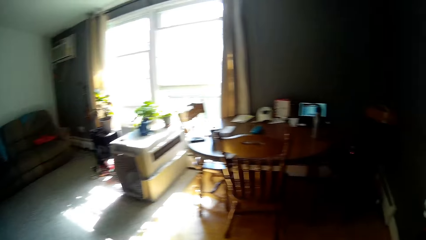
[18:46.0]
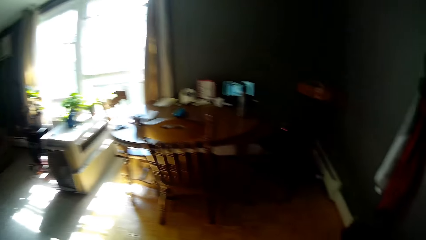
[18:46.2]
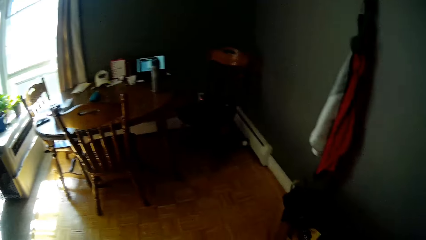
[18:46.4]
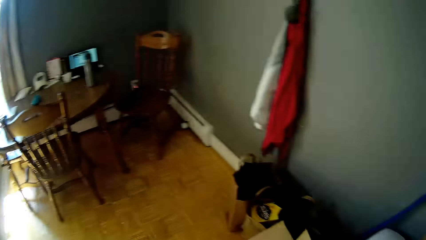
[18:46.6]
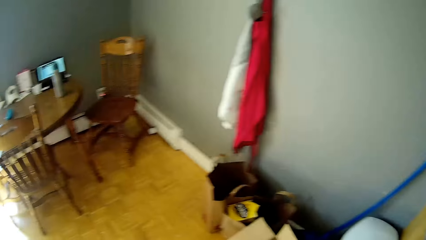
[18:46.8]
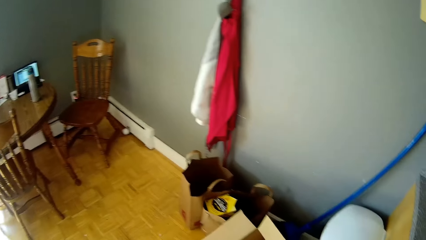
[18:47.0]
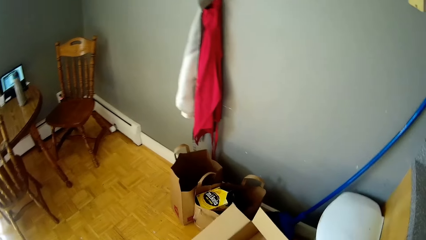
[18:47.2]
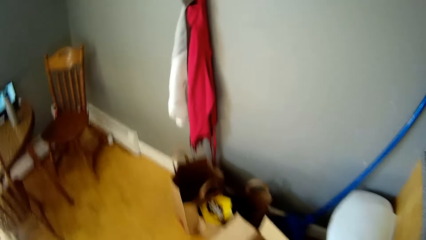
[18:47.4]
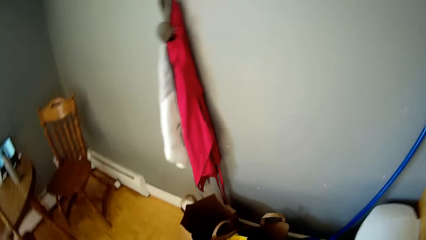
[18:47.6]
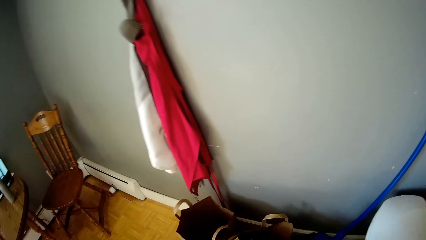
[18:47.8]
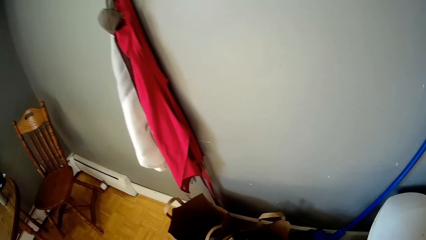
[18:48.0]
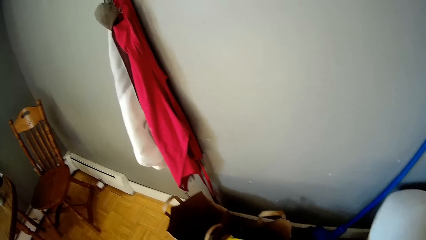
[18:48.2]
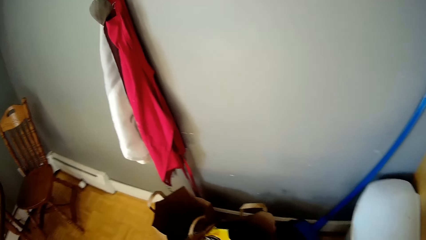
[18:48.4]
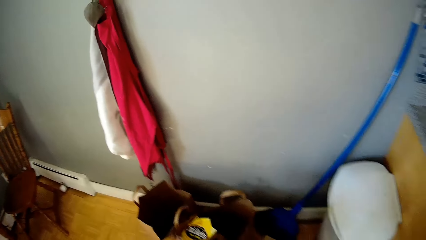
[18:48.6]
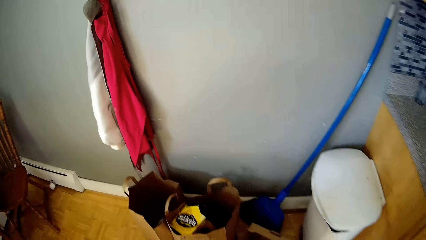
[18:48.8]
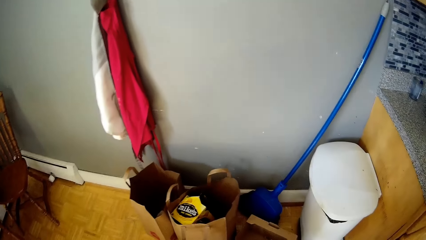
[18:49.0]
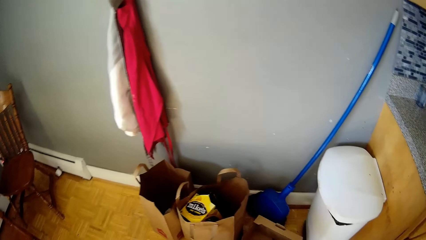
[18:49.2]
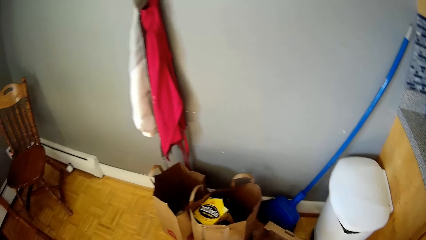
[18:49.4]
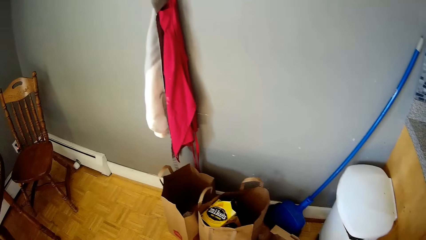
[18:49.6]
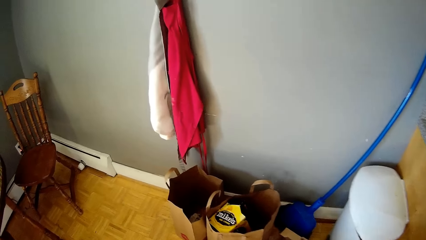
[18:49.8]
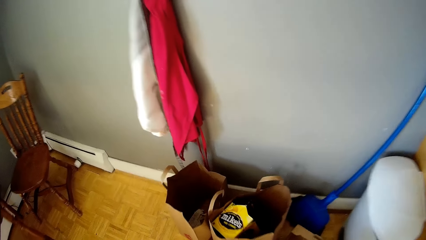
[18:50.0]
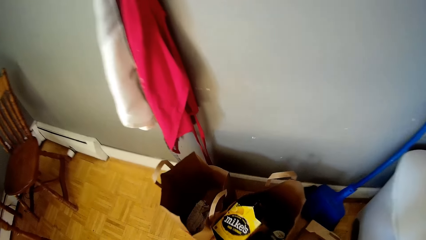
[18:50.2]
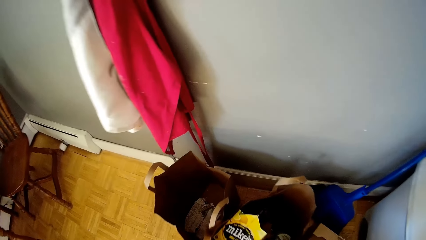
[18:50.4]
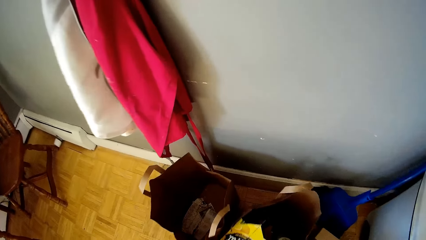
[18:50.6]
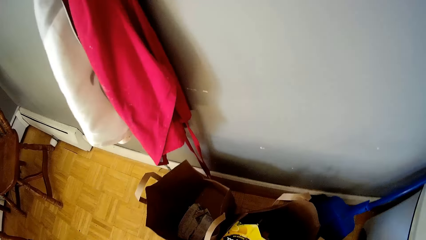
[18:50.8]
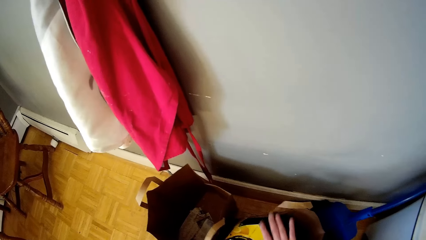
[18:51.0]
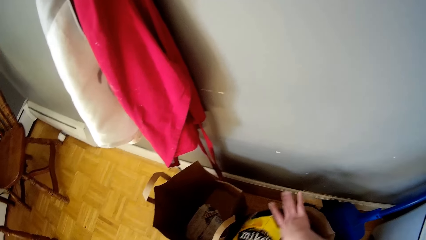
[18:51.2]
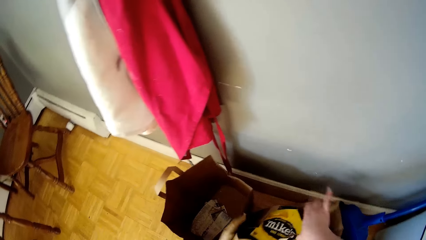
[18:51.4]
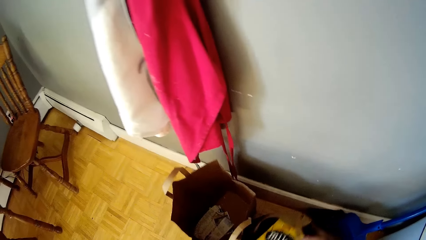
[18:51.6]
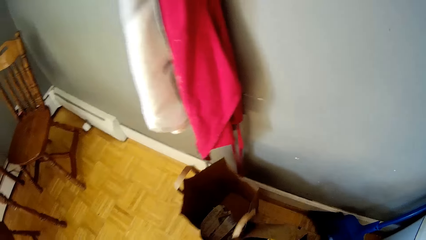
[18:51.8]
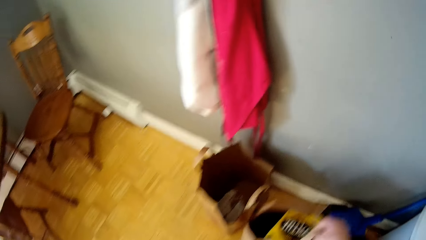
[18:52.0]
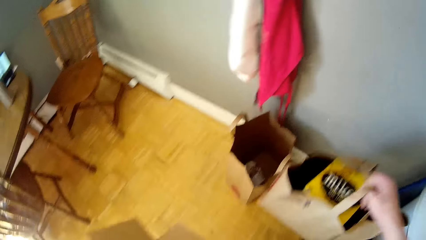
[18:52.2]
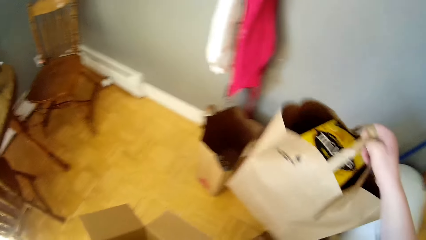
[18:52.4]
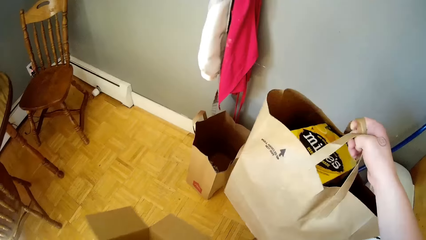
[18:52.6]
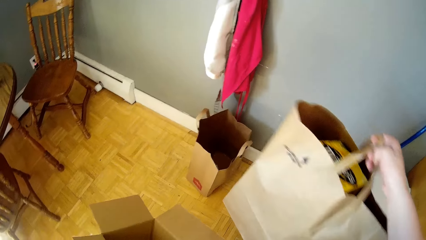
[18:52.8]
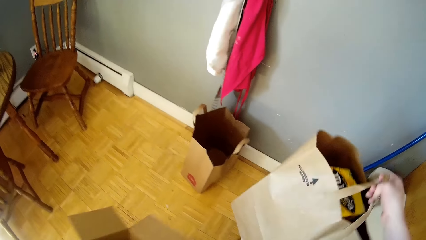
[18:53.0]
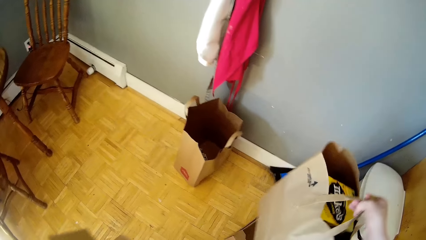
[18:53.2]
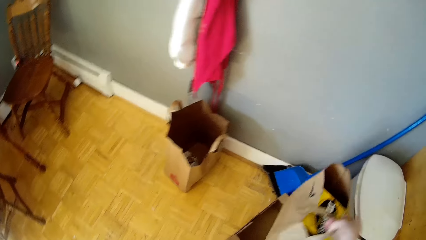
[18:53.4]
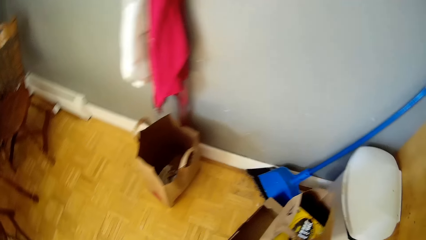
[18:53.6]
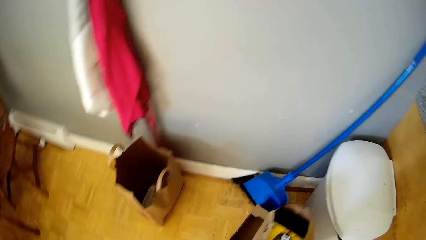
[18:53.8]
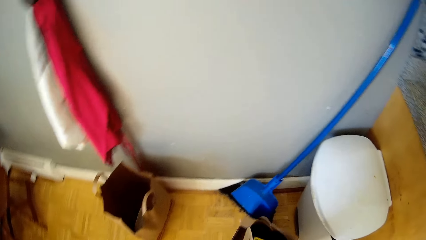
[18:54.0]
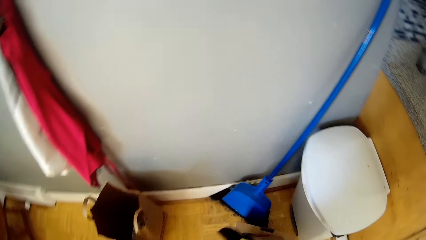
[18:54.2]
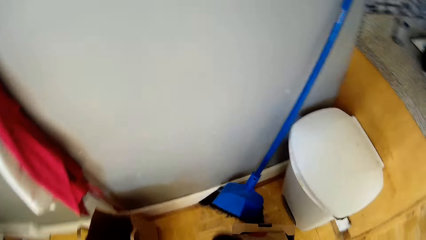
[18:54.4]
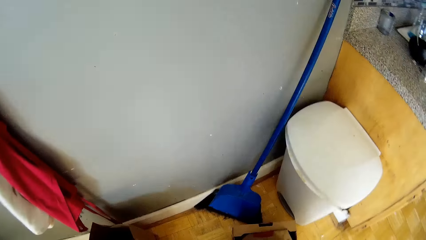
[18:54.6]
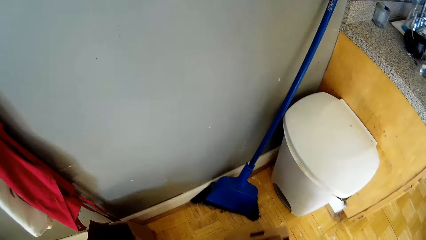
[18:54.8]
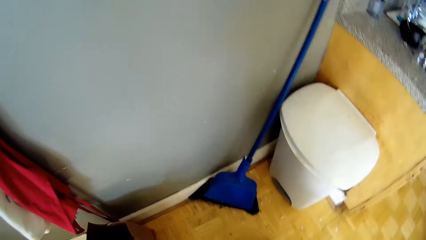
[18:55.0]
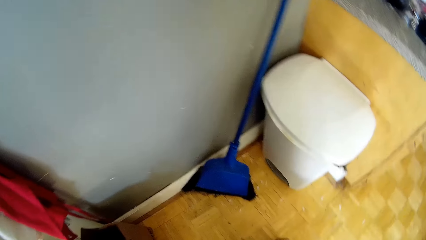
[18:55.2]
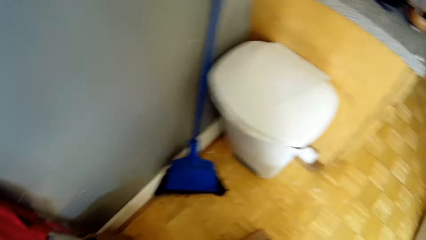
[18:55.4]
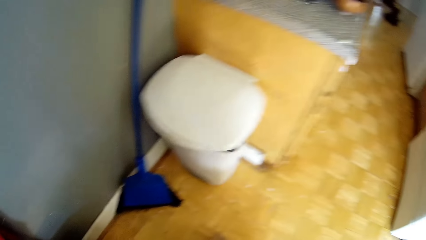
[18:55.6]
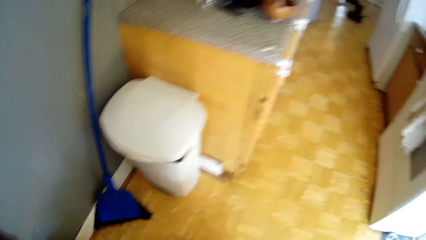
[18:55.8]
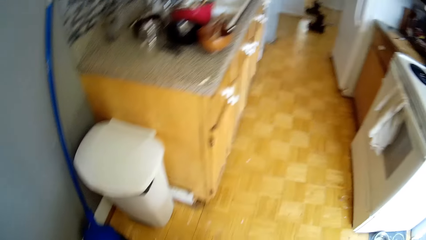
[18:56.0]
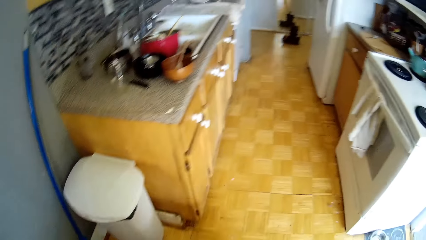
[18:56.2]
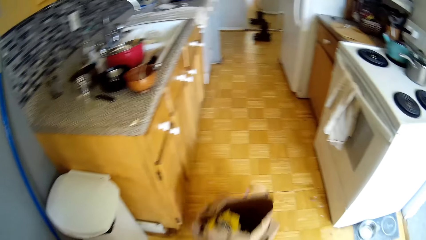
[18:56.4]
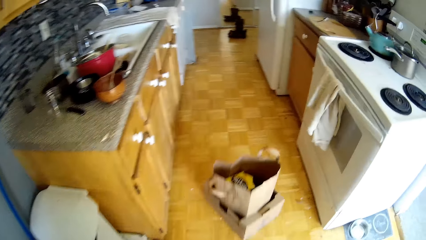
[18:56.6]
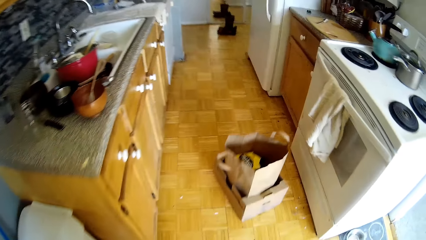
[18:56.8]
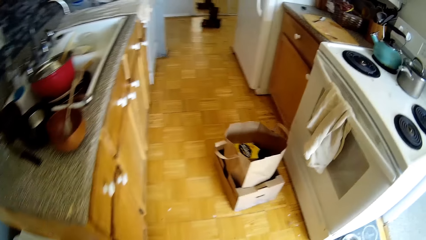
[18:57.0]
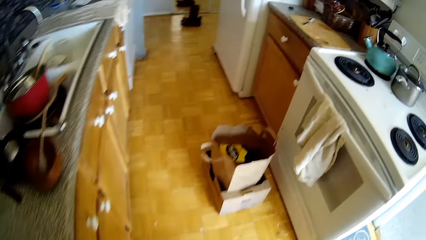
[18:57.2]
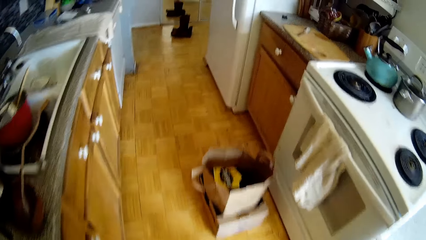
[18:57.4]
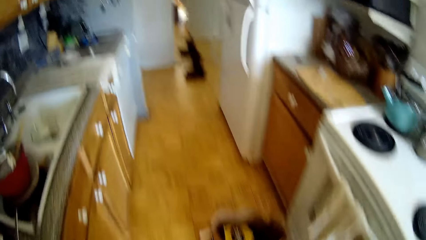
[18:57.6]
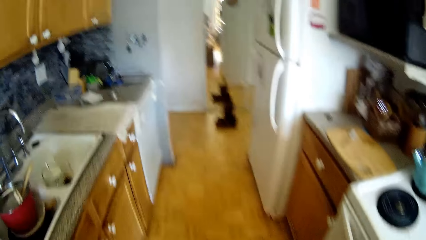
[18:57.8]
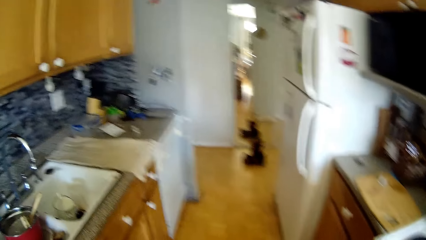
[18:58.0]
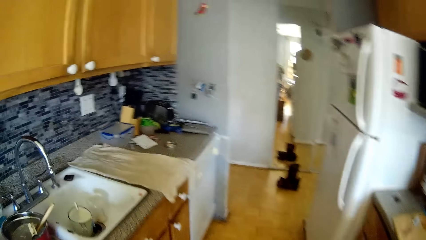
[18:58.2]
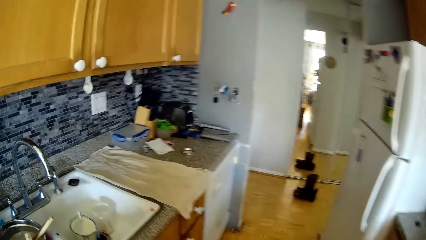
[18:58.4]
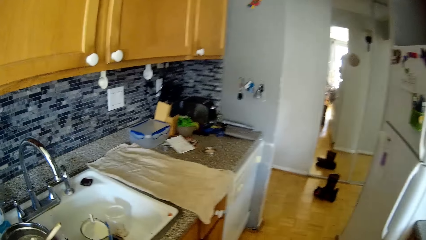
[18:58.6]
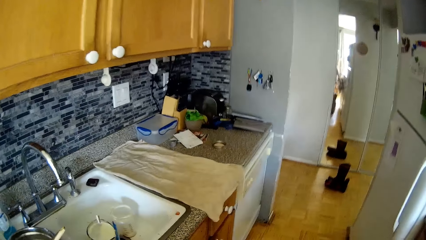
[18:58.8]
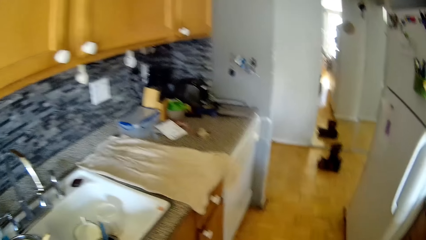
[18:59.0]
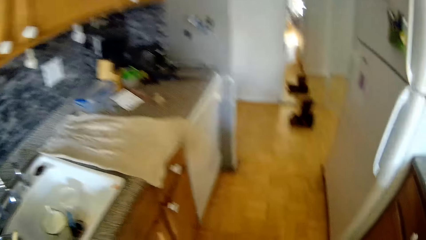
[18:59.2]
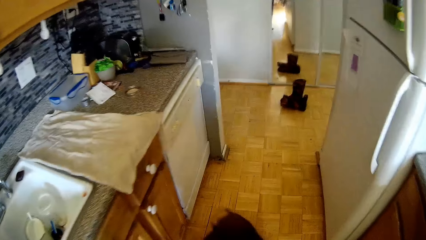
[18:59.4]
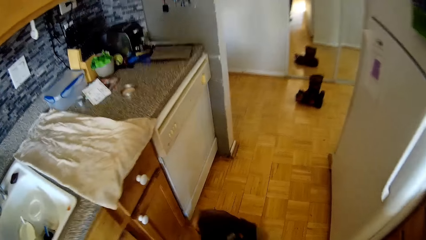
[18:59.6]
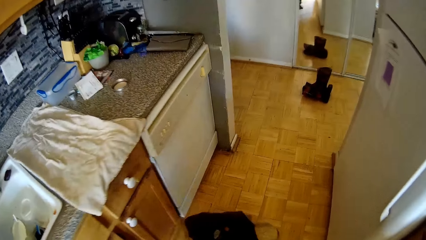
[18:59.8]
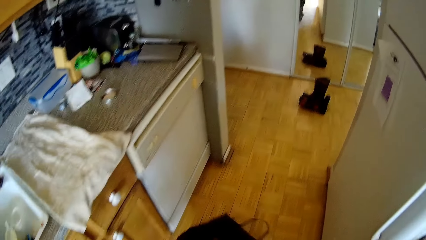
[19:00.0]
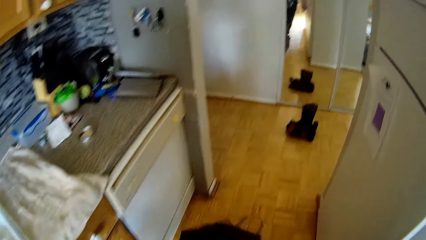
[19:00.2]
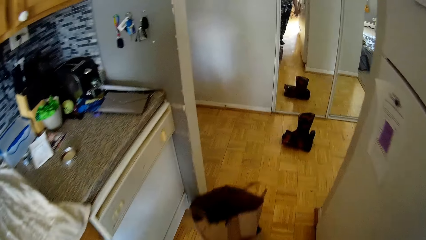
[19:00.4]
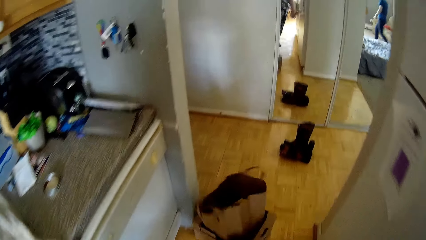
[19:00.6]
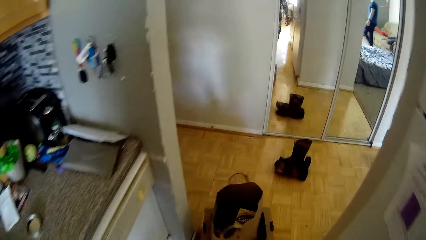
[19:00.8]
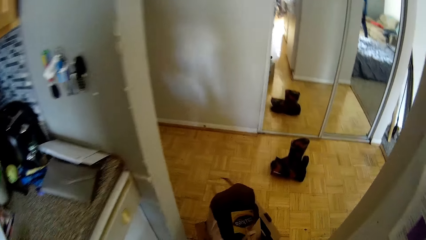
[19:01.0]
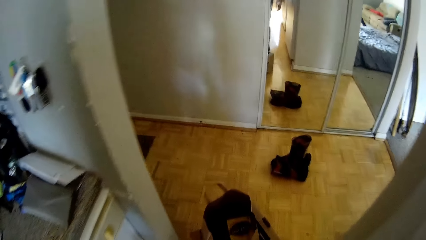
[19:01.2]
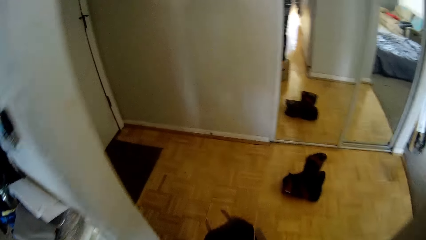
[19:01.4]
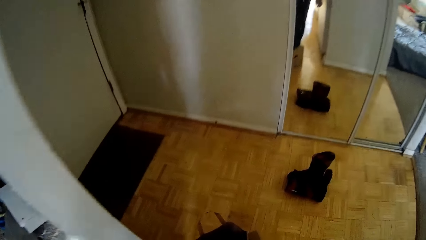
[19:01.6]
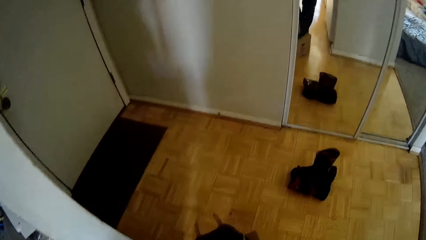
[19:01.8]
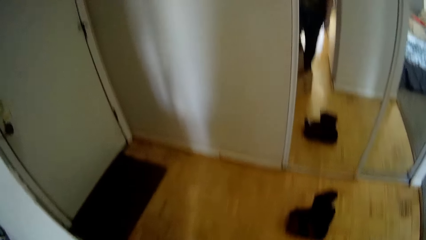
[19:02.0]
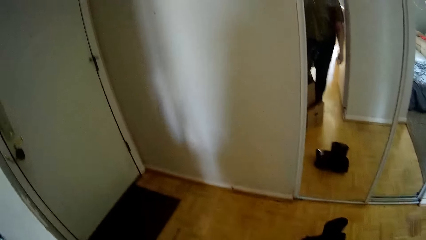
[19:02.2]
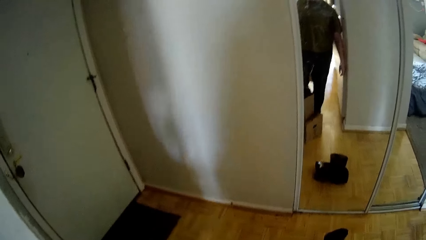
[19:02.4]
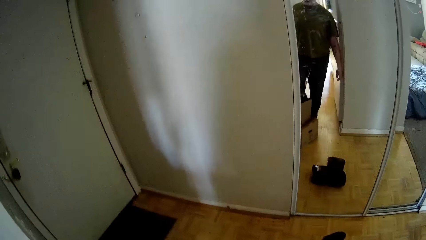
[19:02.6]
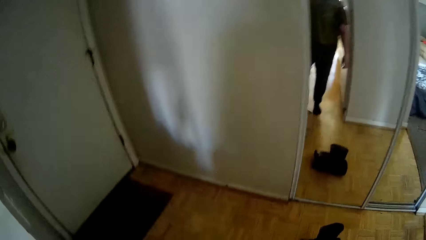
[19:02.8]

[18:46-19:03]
The camera wearer looks around. She picks a paper bag from the floor with her right hand. She drops the bag. She kicks the bag on the floor.
